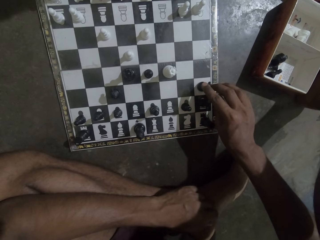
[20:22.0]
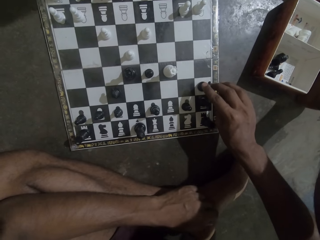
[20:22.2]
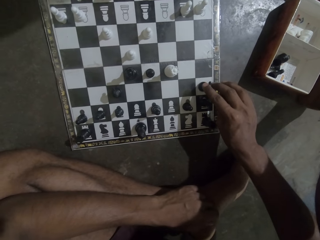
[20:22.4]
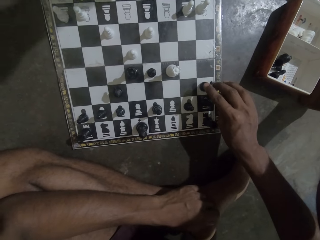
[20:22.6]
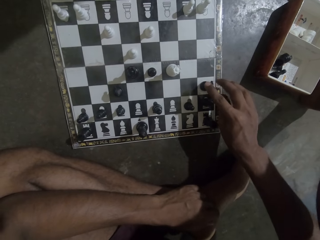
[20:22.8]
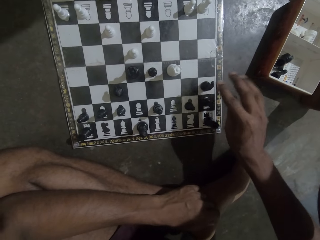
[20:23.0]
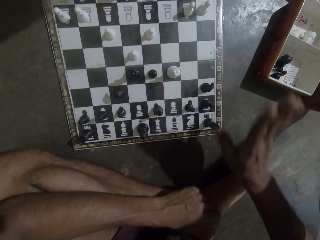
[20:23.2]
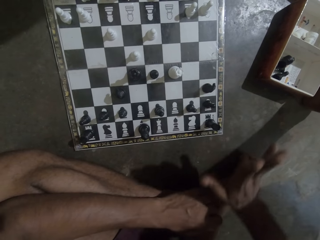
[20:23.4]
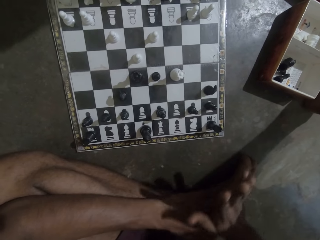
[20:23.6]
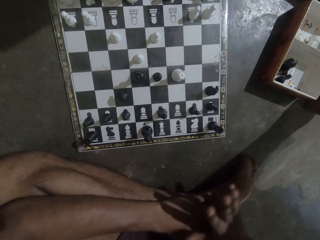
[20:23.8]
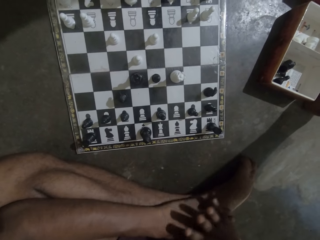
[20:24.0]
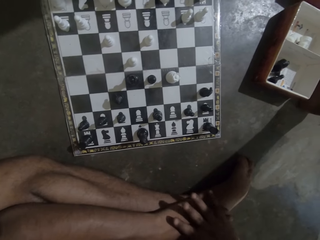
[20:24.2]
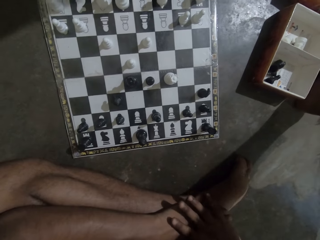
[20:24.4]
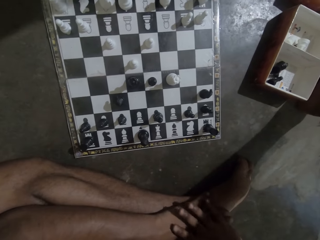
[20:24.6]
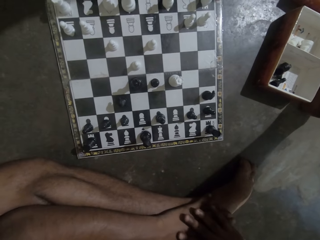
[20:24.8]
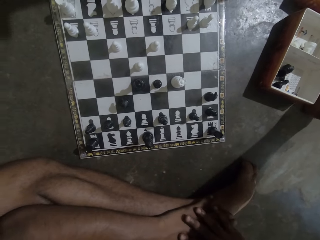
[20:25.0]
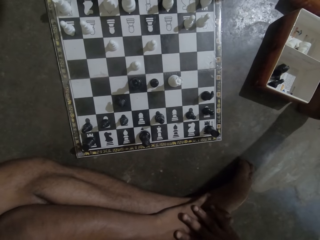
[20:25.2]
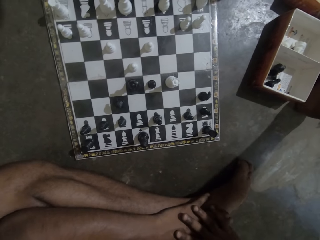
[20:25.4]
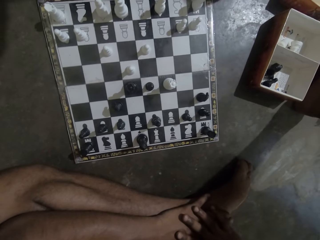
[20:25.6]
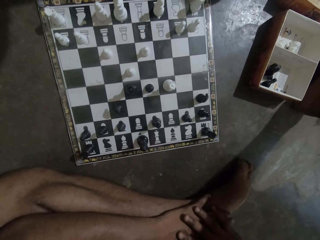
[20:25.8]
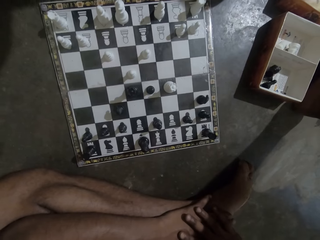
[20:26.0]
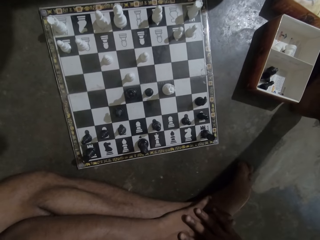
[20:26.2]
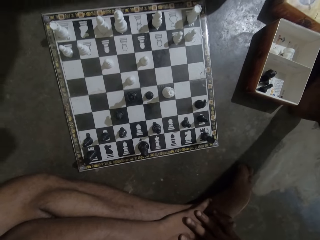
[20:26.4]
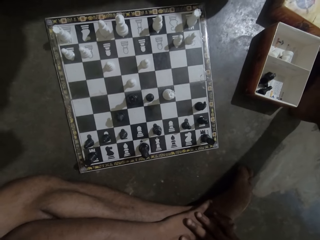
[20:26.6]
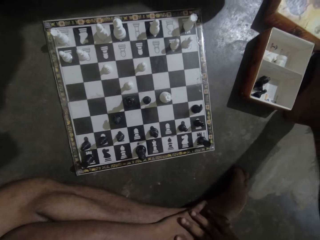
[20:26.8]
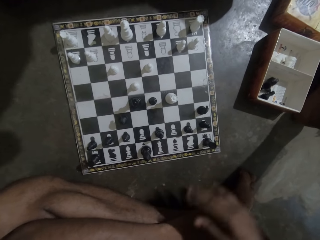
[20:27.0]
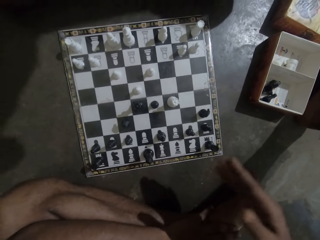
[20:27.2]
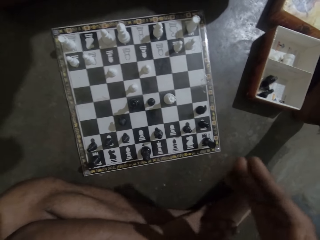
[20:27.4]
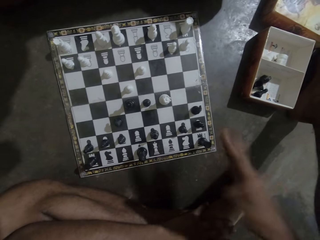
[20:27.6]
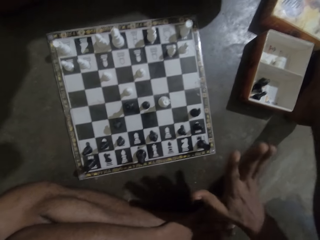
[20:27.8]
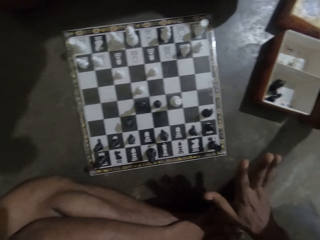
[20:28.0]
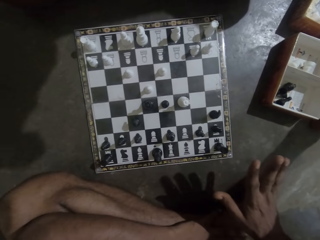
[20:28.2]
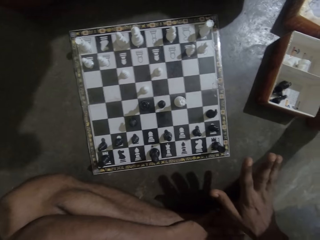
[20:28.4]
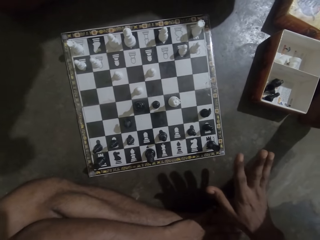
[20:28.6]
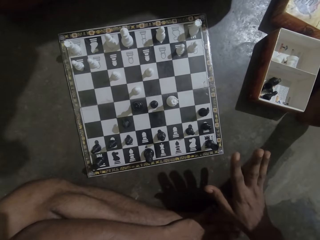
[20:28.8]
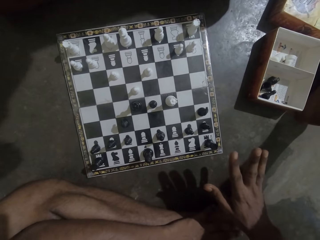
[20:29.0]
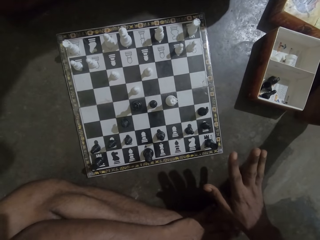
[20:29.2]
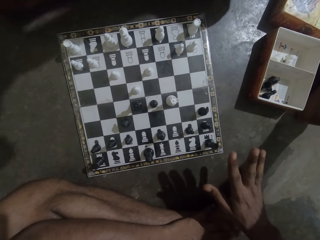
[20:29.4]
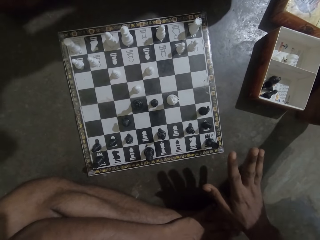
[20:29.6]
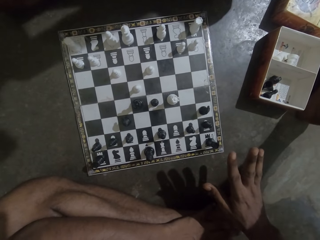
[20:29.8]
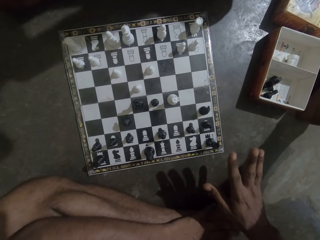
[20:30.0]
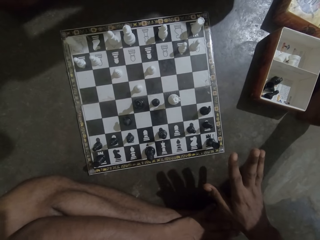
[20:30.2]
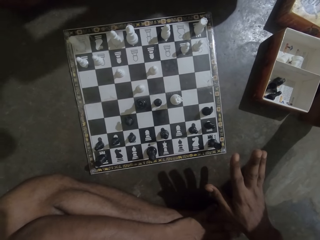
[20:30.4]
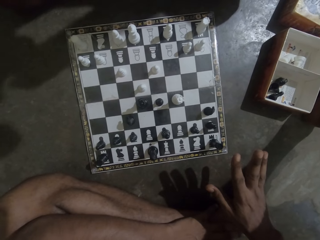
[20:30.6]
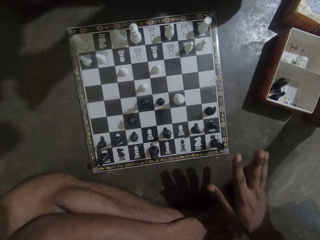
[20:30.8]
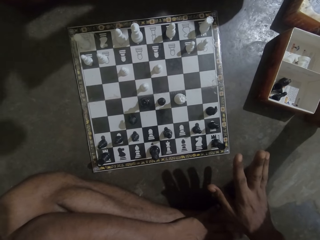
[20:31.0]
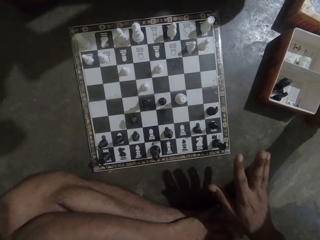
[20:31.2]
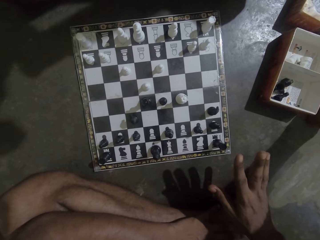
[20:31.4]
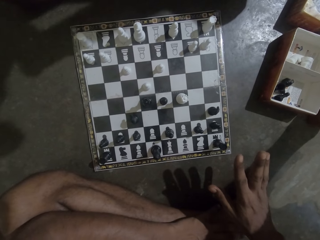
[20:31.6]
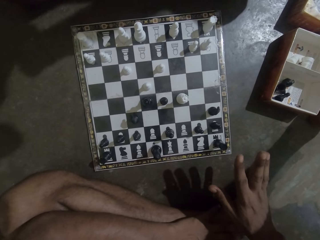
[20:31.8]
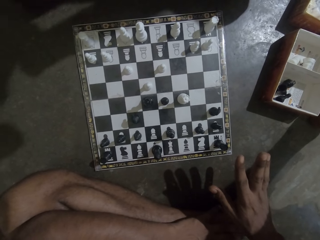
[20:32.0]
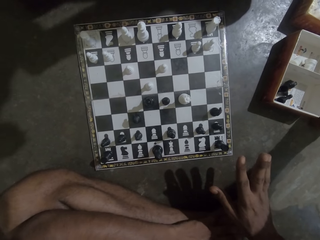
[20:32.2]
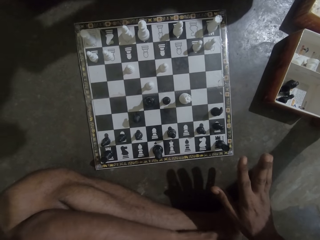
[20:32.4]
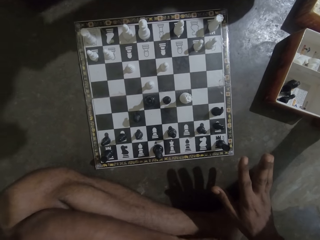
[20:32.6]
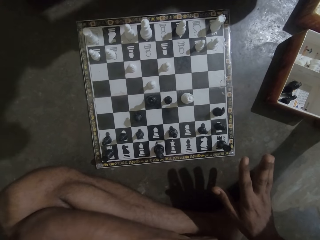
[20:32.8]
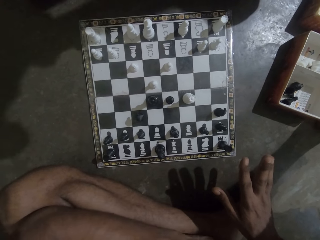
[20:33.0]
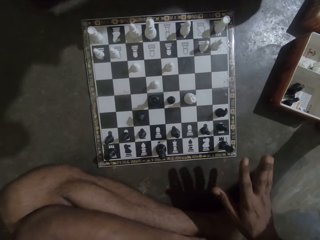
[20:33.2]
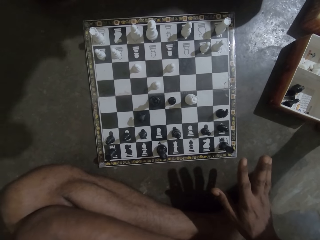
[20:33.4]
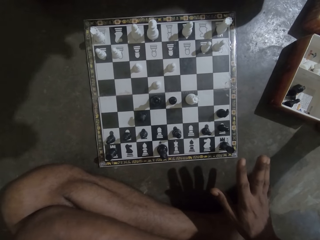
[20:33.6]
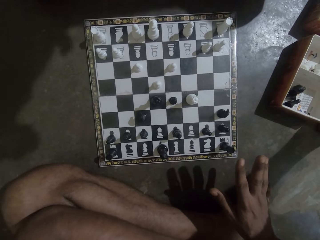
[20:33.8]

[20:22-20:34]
The camera wearer drops the black chess piece on the chess board. They stare at the chess. They use gestures. They stare at the chess.

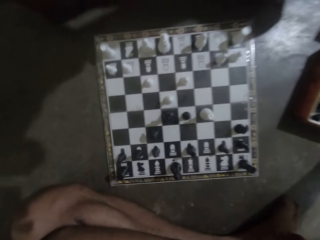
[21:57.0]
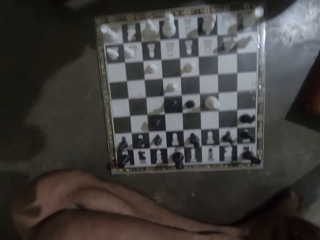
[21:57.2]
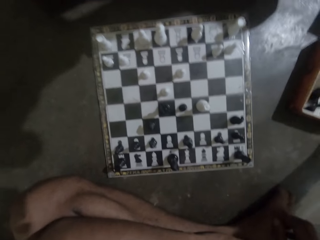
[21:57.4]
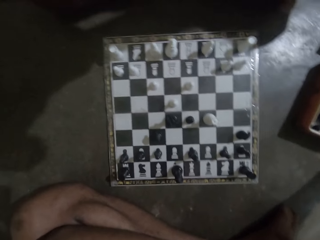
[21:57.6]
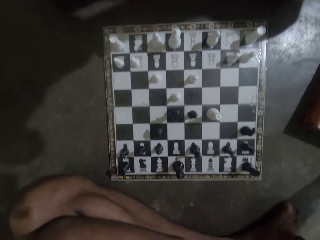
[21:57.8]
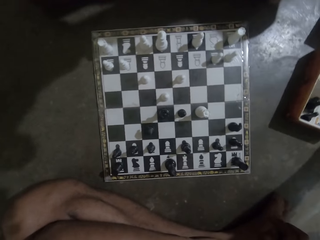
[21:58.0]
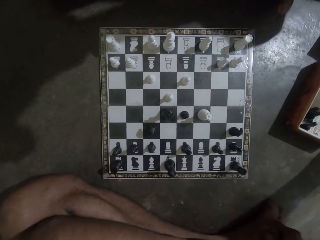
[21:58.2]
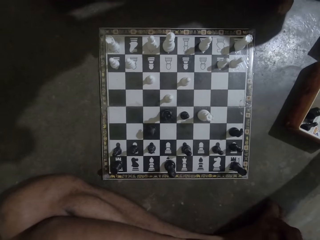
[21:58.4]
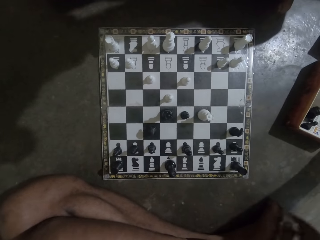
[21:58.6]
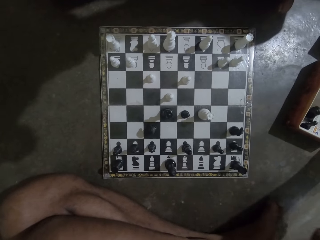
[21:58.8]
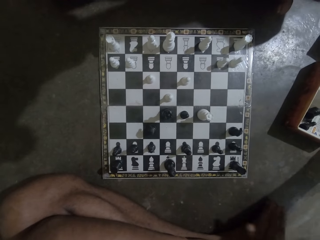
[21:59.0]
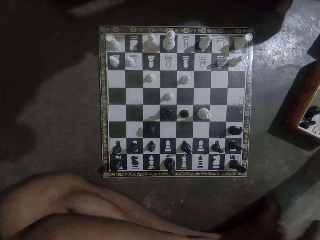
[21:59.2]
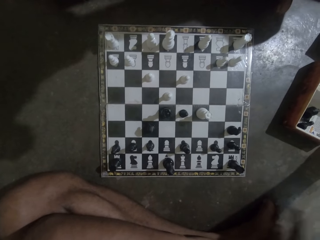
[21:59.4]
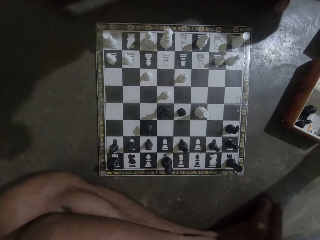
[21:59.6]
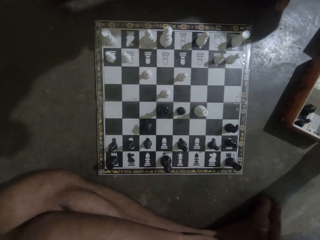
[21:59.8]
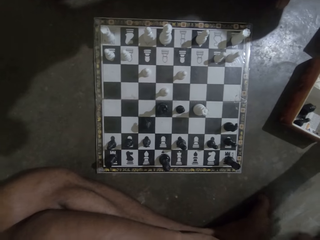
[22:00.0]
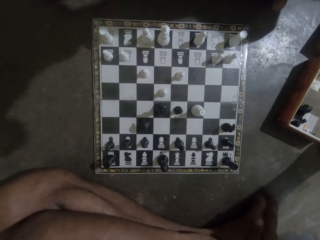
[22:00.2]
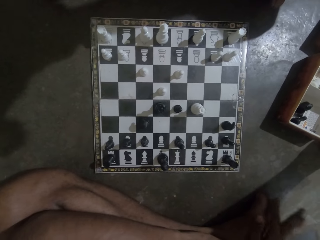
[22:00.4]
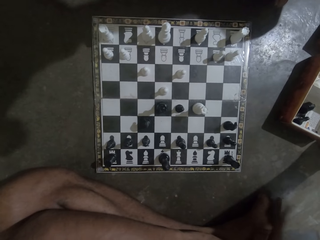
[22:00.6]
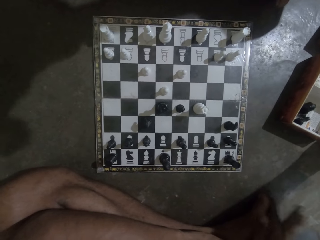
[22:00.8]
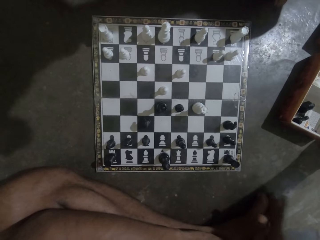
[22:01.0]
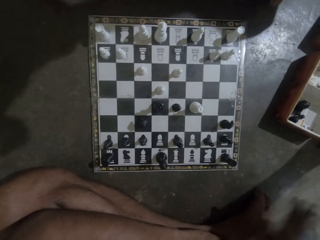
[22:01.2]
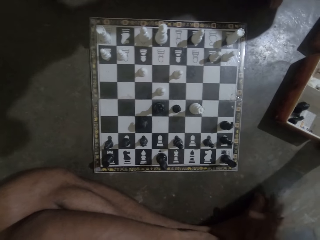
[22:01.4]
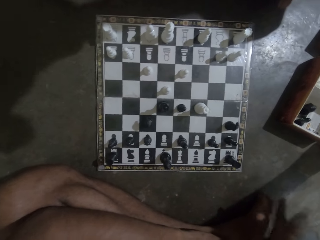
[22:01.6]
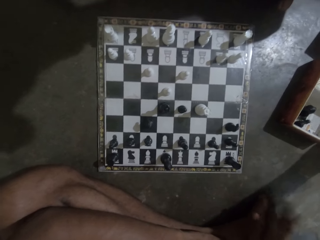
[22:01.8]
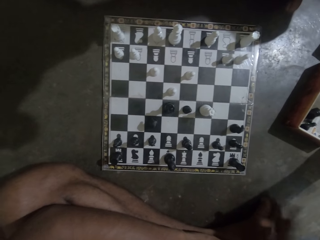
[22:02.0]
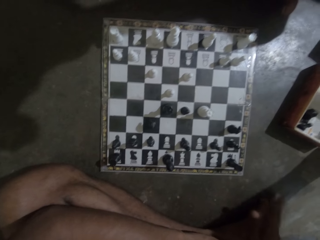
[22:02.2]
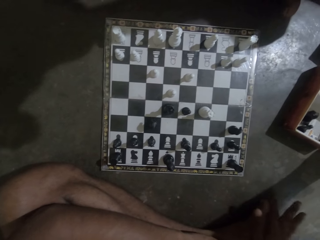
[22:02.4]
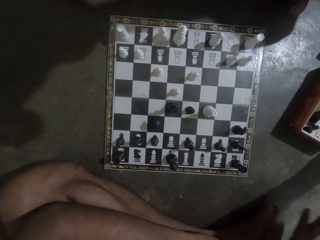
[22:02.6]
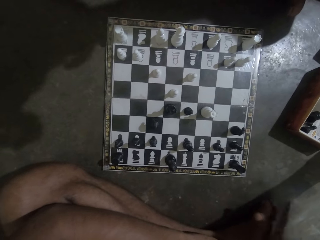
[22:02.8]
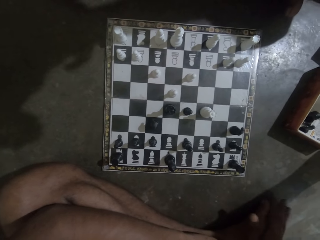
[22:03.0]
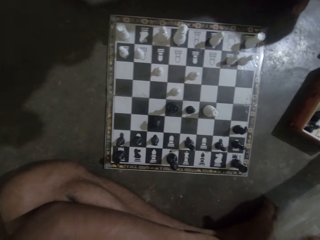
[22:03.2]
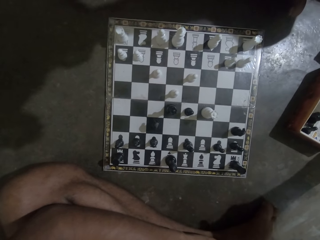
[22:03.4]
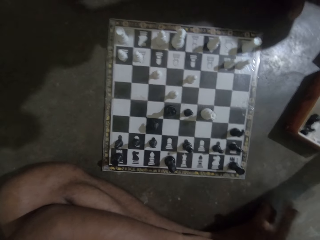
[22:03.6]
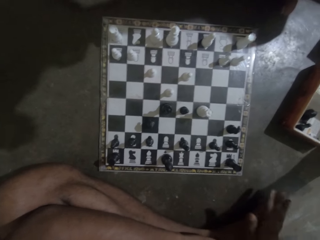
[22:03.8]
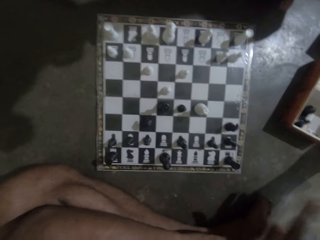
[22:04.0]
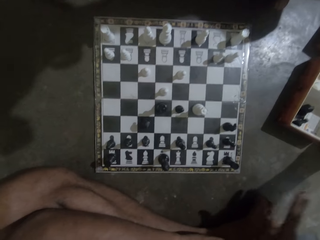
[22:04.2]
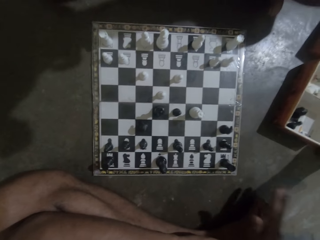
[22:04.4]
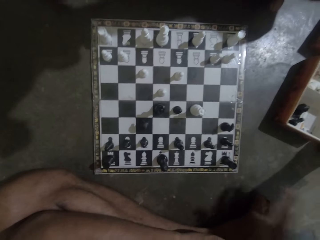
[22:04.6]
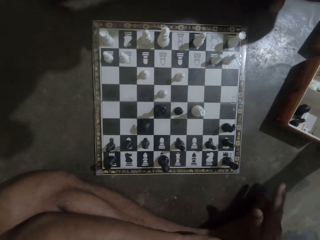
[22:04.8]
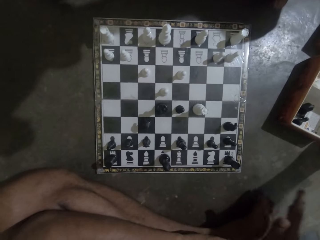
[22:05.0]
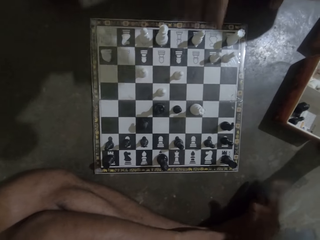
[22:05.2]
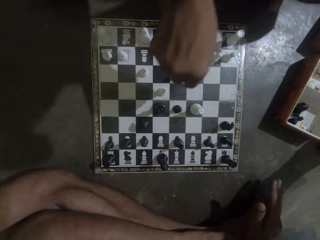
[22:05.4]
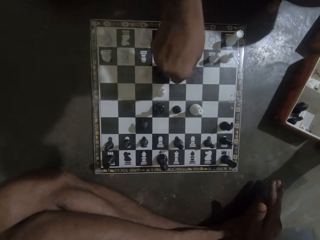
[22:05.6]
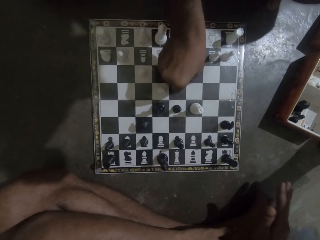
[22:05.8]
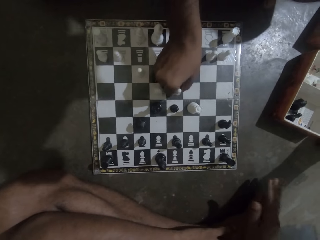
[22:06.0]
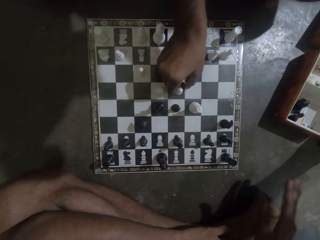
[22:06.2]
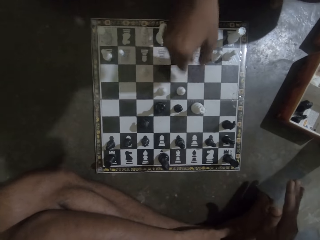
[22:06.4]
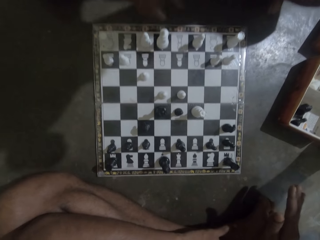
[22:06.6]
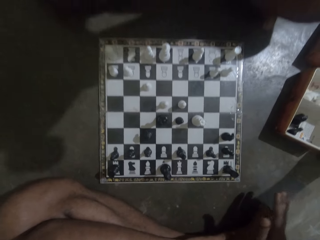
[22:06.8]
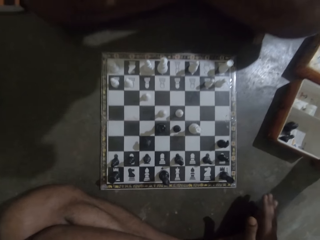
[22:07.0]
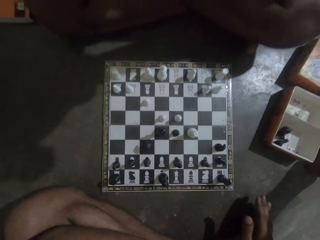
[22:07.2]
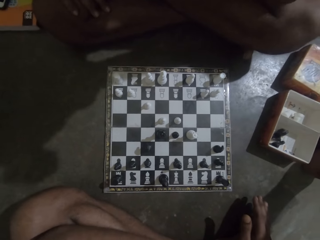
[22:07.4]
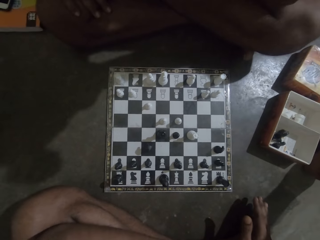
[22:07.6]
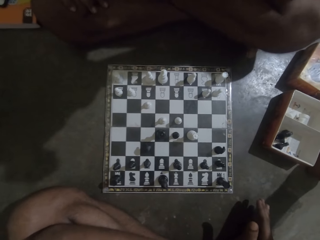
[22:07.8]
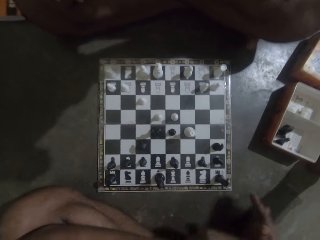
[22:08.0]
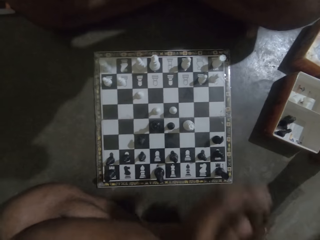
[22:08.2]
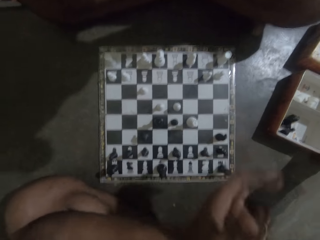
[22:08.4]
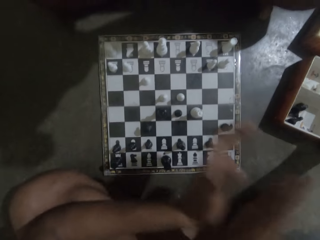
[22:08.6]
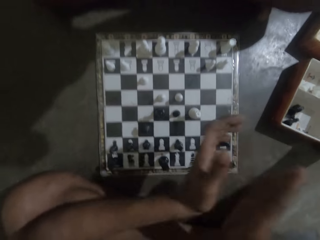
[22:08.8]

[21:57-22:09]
The camera wearer hits his leg with his hand. He drums his fingers. A person moves a white chess piece on the chess board.
